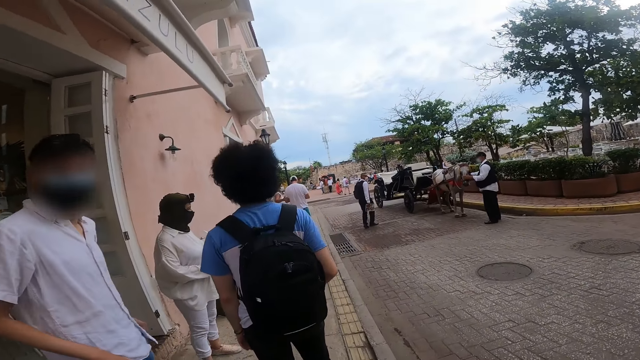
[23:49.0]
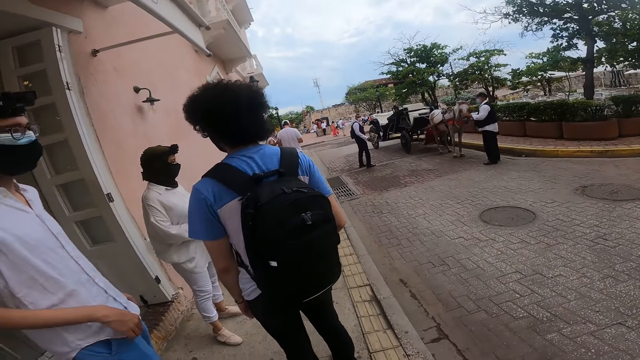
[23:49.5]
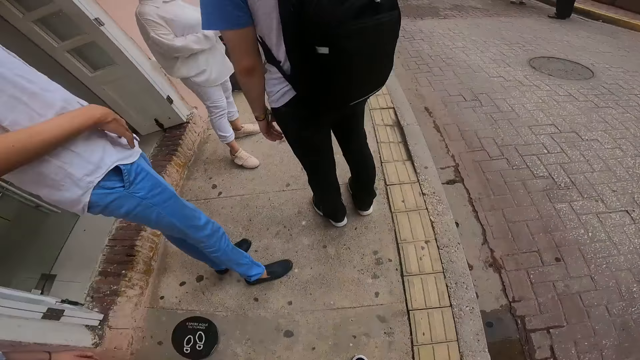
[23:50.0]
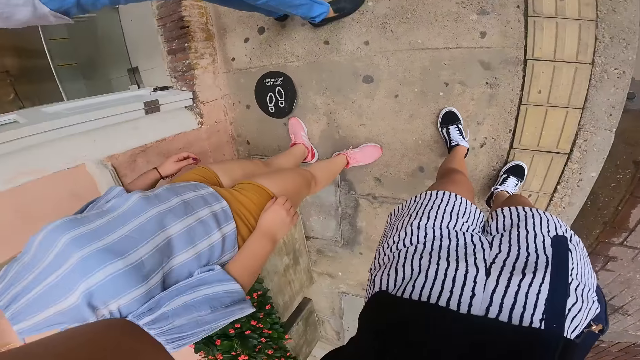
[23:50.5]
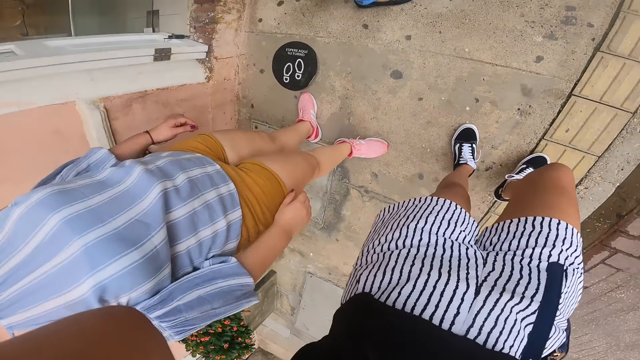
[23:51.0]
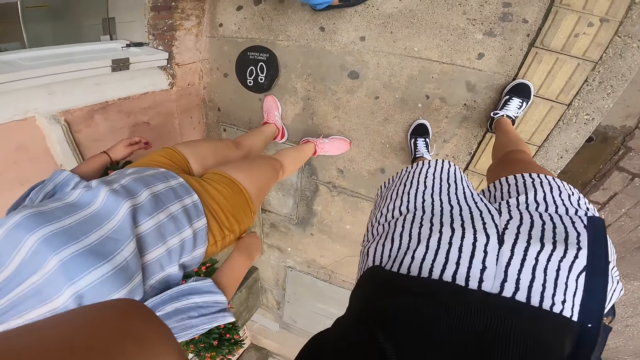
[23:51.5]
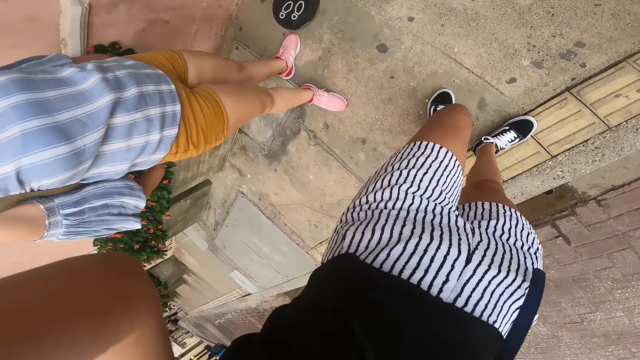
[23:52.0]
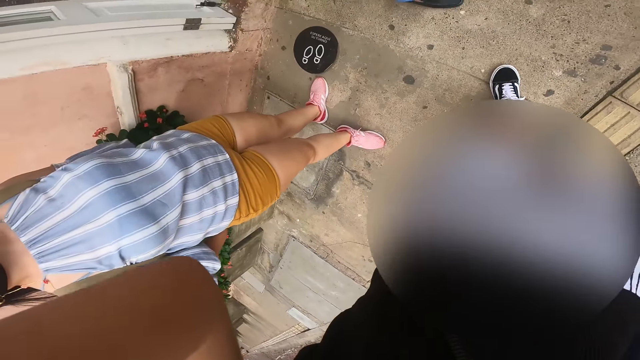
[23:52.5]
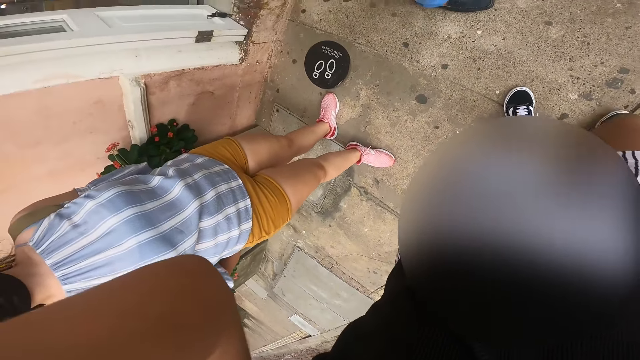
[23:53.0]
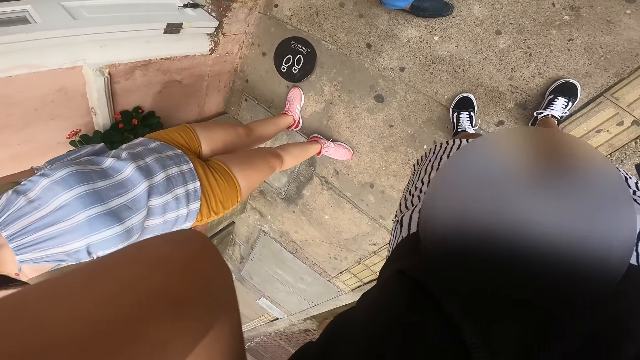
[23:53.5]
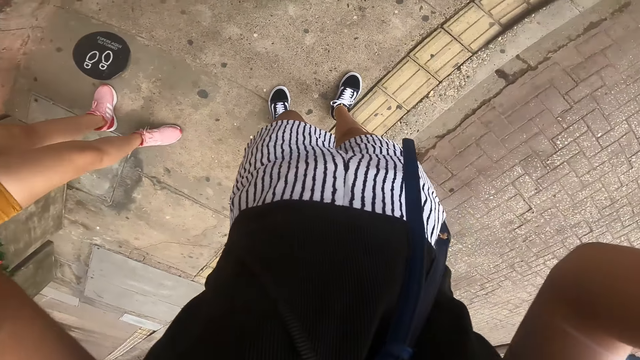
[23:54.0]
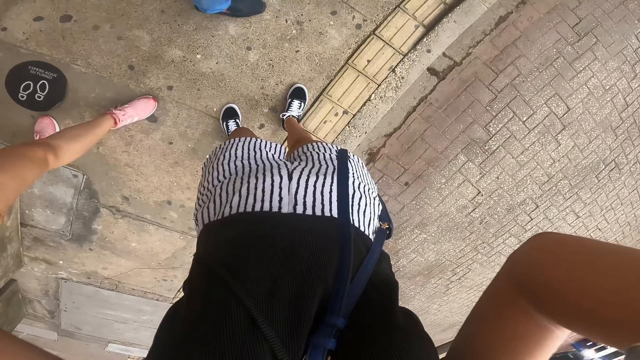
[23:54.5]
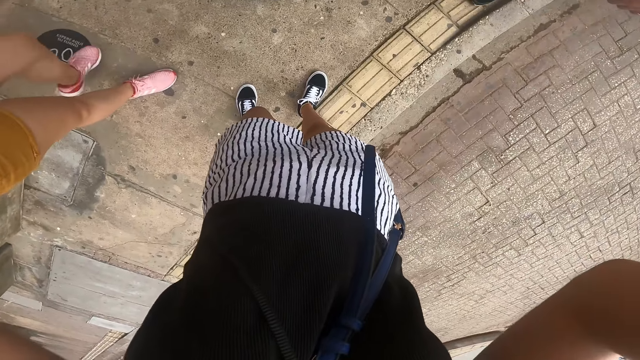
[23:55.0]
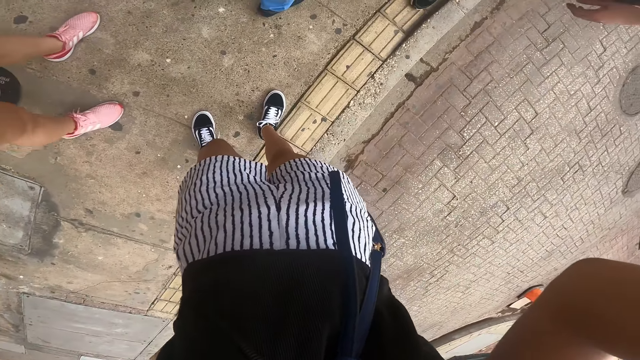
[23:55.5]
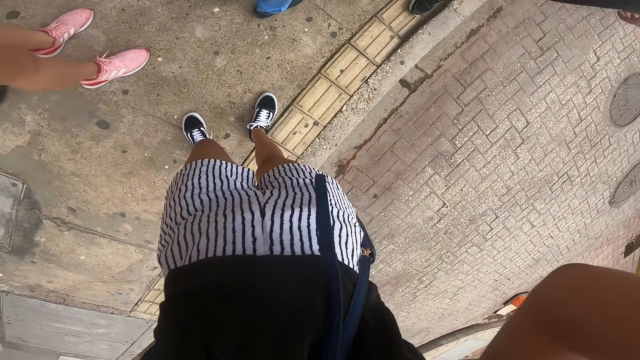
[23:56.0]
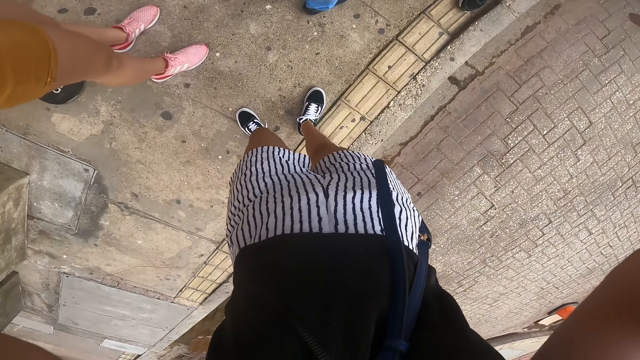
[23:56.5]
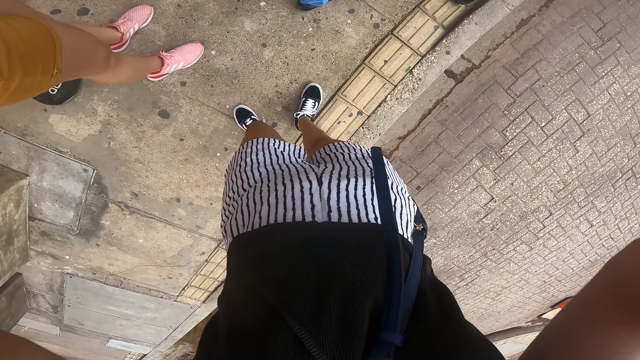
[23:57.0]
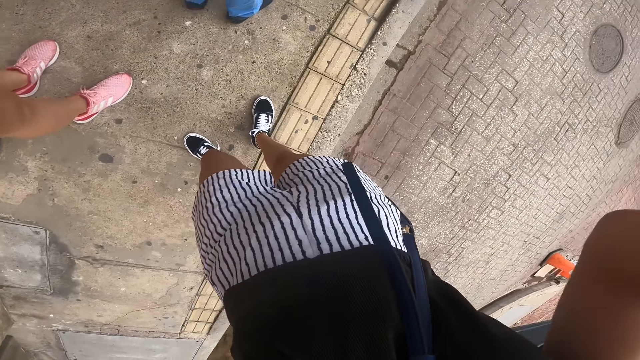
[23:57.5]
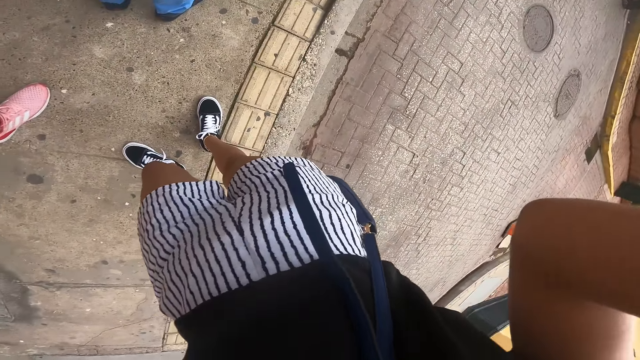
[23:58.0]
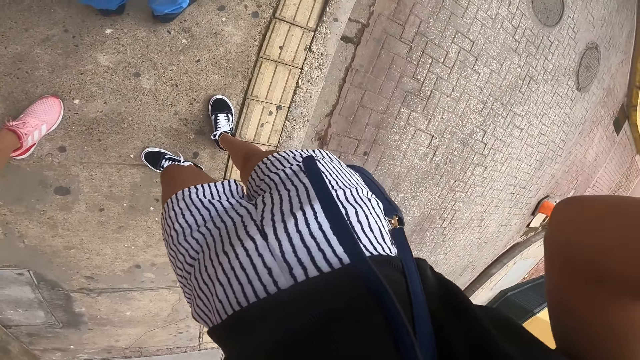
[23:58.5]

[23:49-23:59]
A person talks to the camera wearer. The camera wearer looks down.

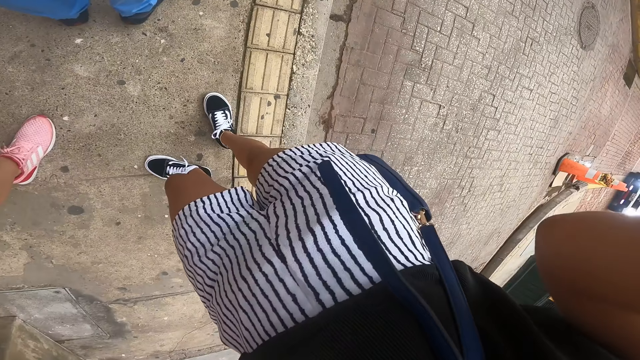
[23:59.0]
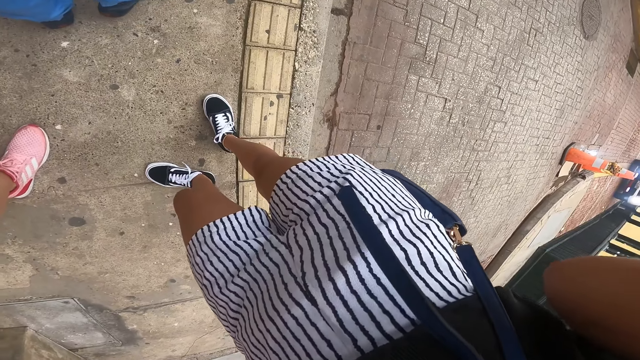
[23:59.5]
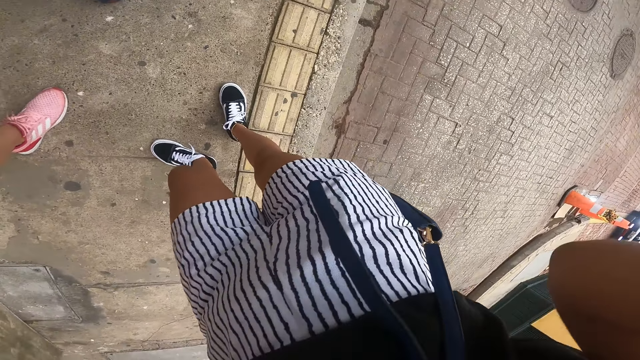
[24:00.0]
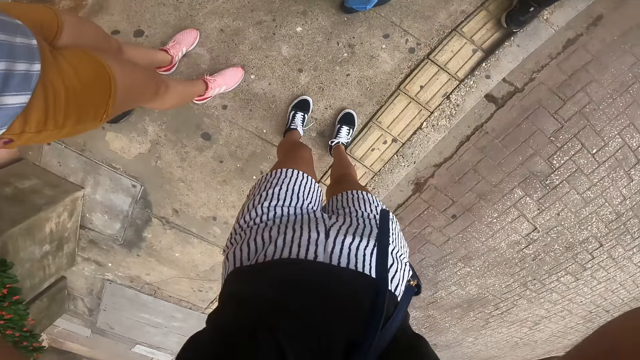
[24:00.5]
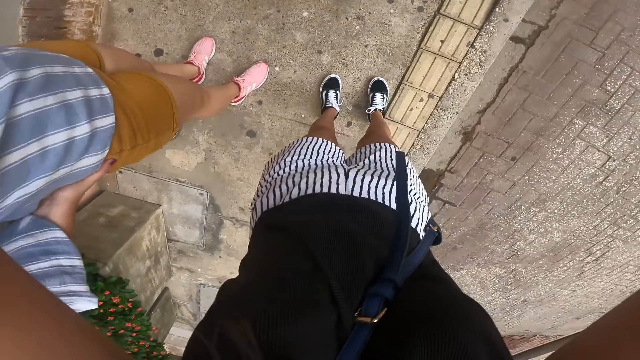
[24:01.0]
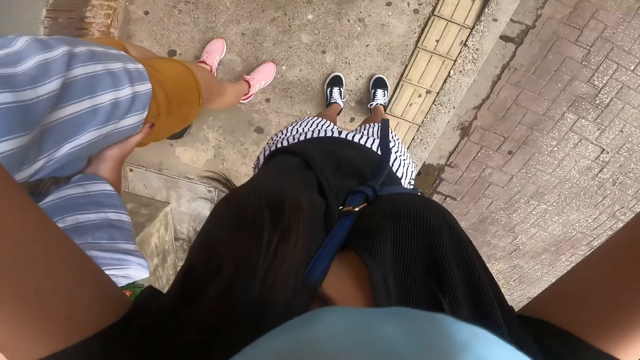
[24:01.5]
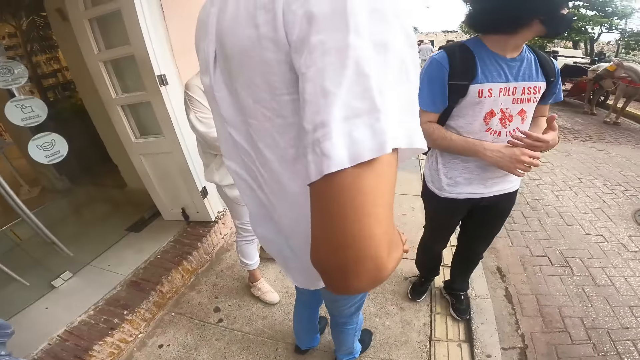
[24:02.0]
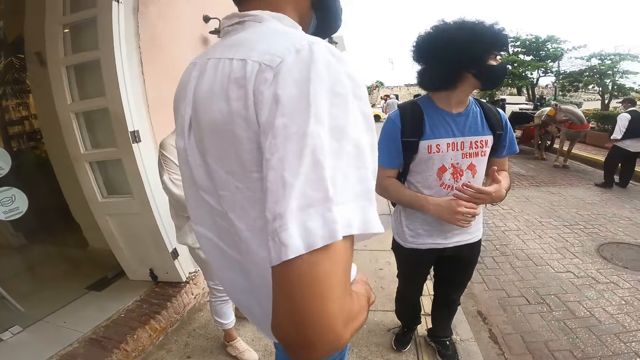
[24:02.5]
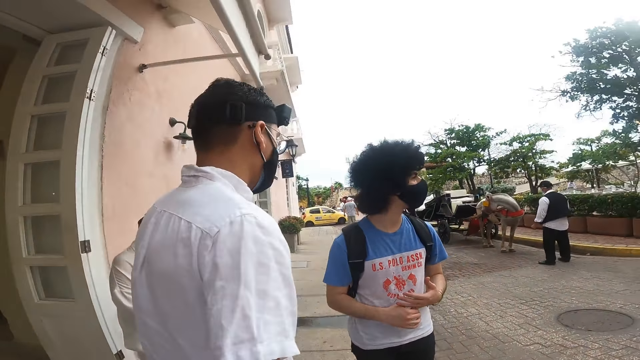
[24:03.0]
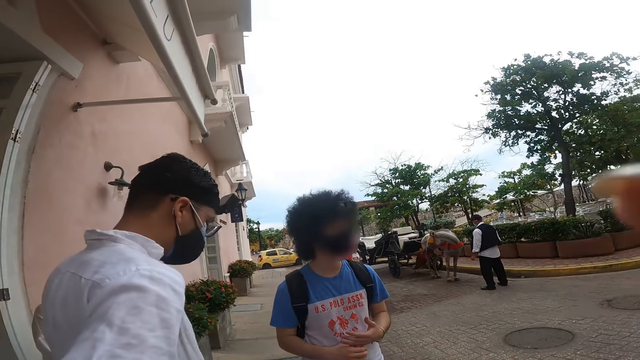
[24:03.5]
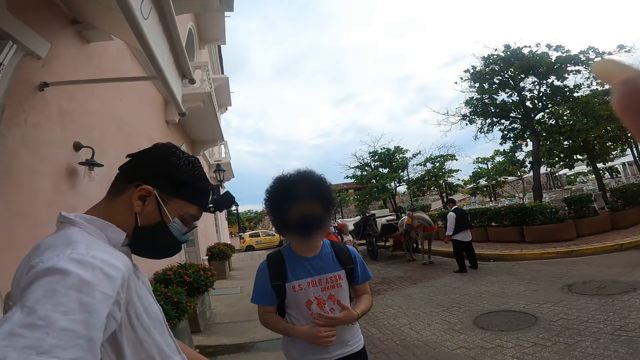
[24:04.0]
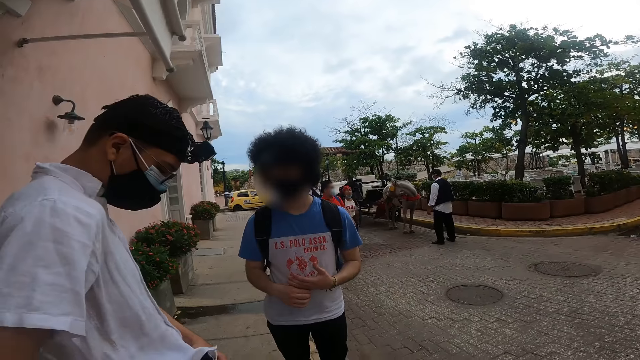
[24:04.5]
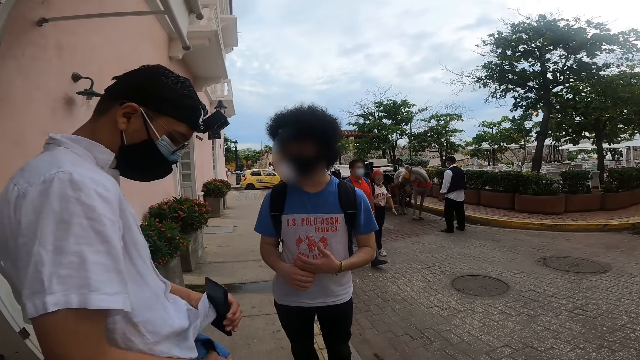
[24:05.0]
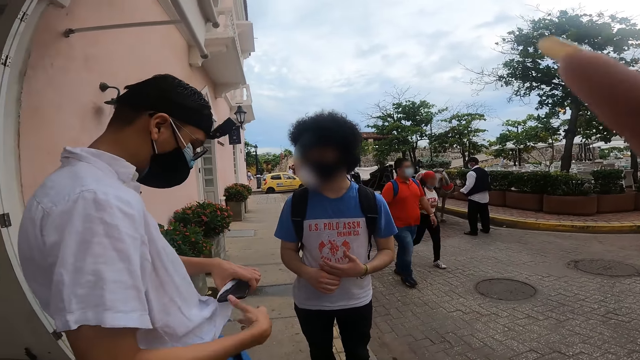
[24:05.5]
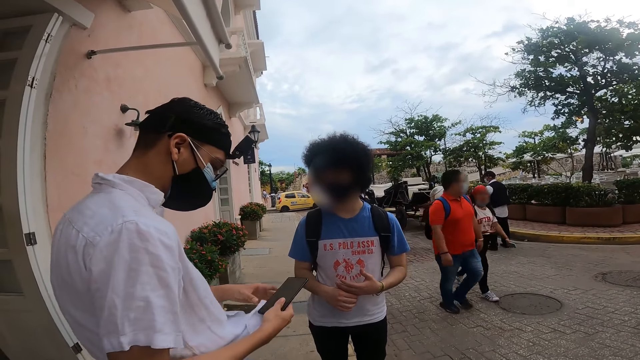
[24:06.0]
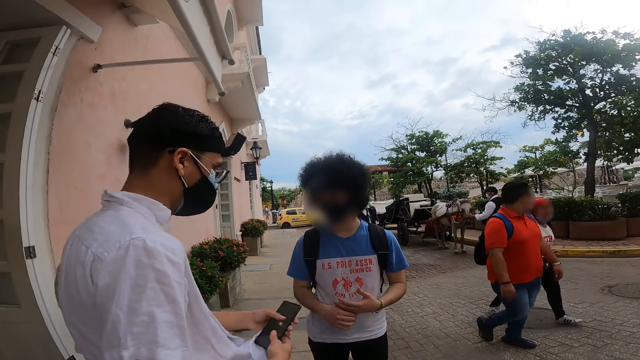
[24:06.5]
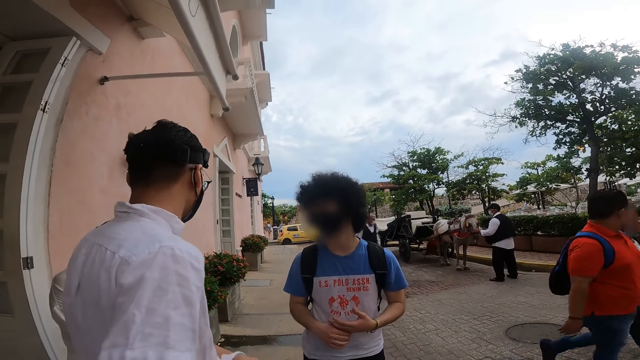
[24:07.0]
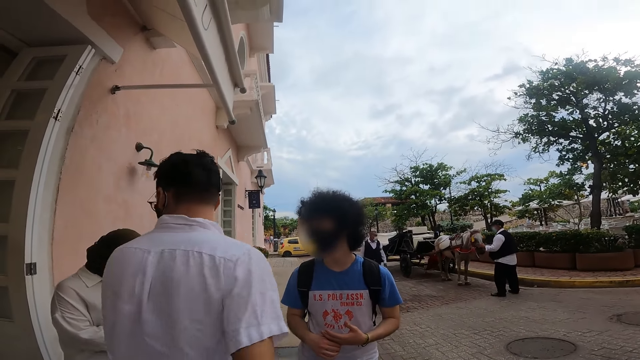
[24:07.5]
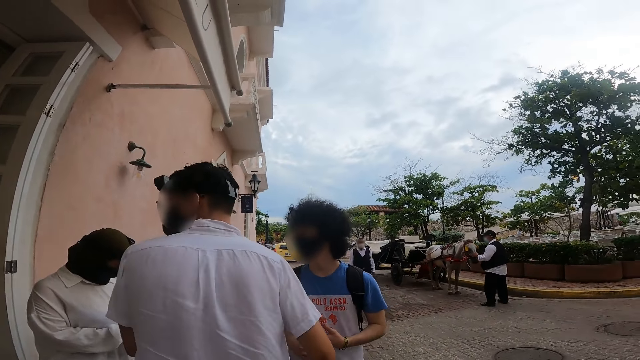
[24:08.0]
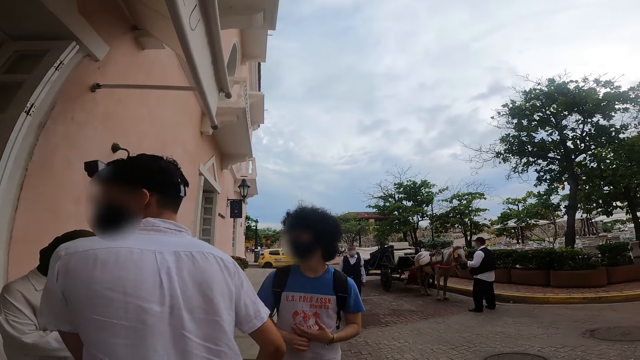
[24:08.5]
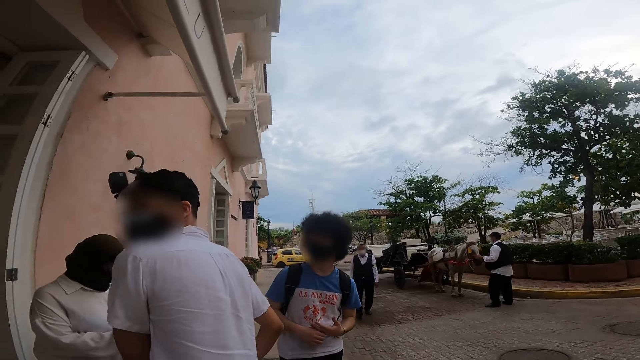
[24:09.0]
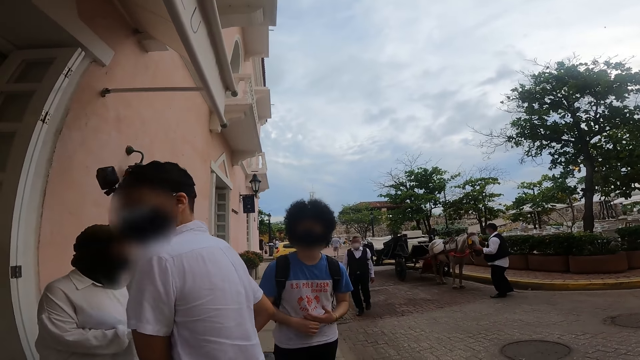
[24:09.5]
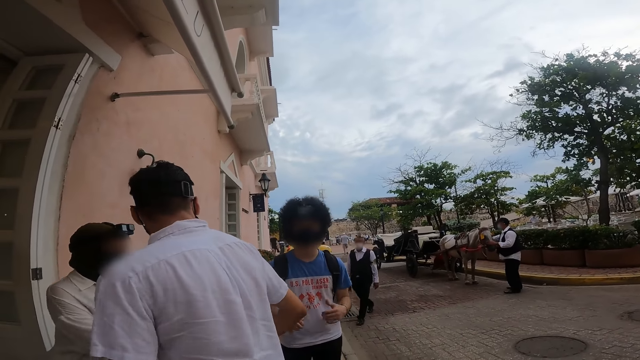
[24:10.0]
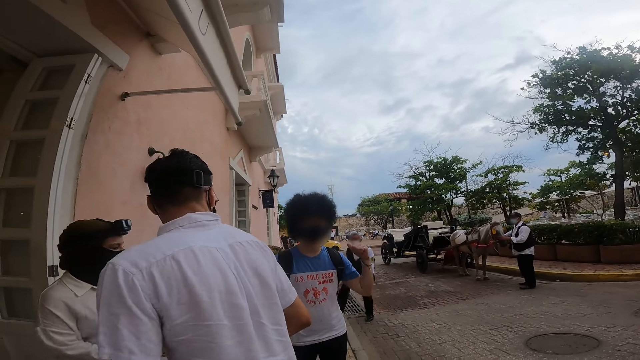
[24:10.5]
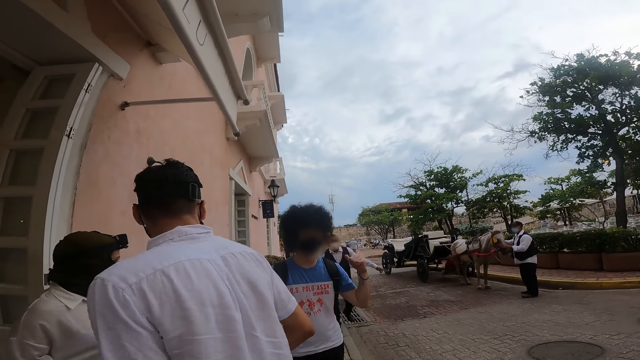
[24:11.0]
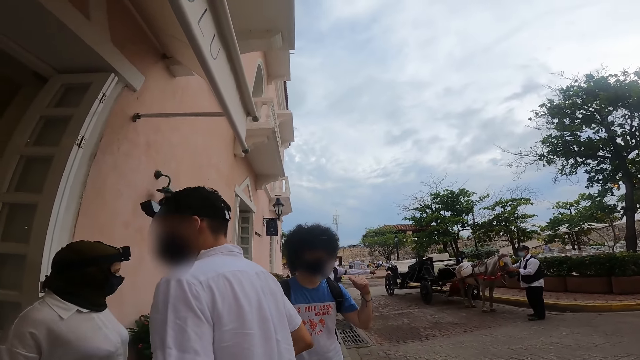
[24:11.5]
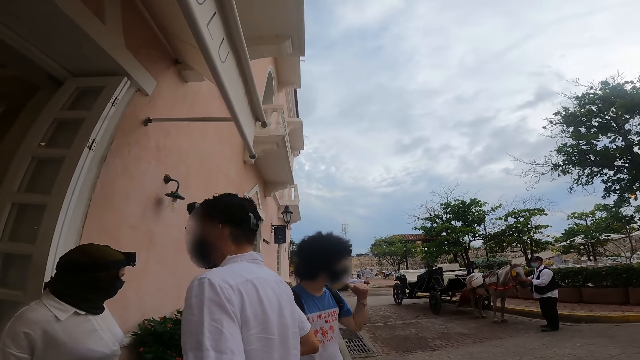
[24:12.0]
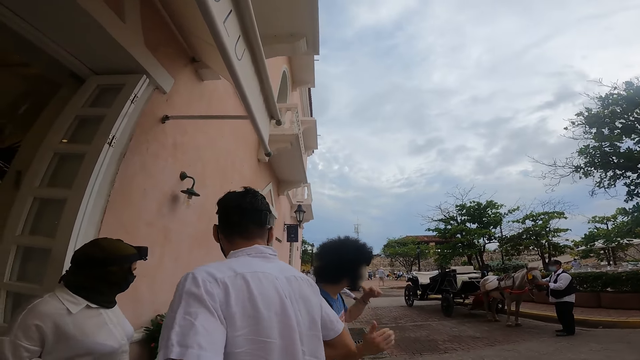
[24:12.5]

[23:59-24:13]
The camera wearer looks around. A person looks around. Another person looks around. A man removes a phone from his right trouser pocket with his left hand. The man holds the phone. The man removes his right hand from his right trouser pocket. The man transfers the phone from his left hand to his right hand. The man holds the phone again. The man looks around. The man transfers the phone from his right hand to his left hand. A woman interacts with another man. The camera wearer looks around. The other person talks to the camera wearer.
